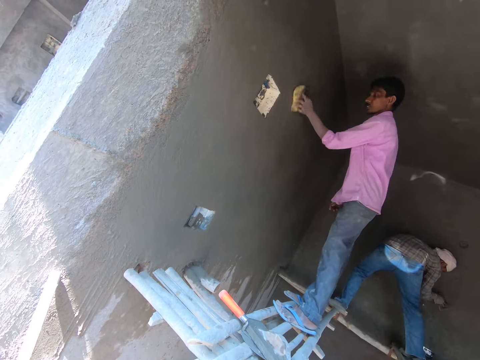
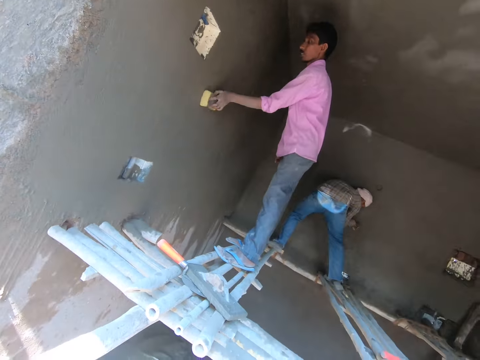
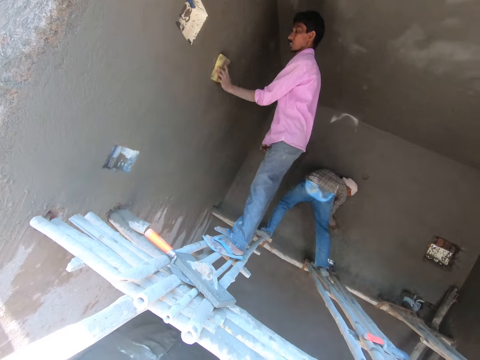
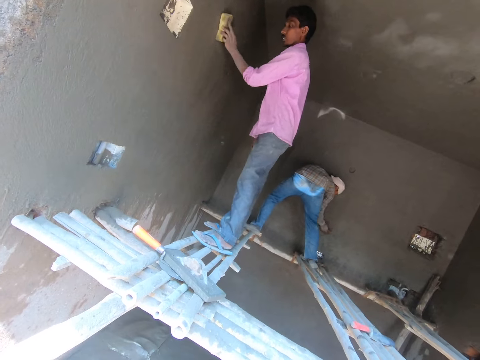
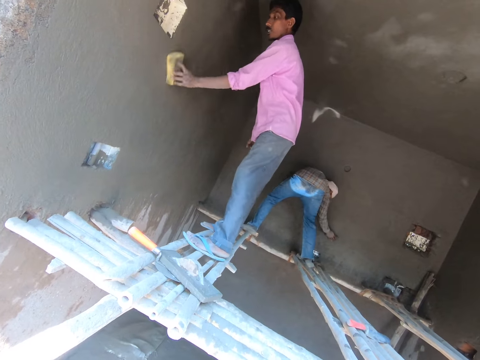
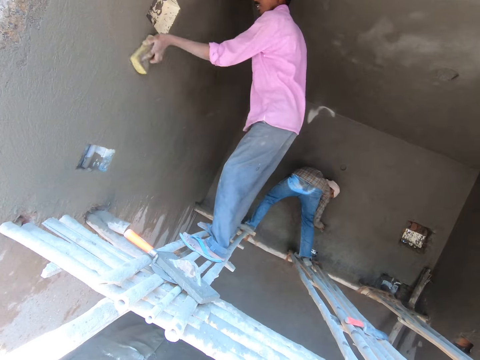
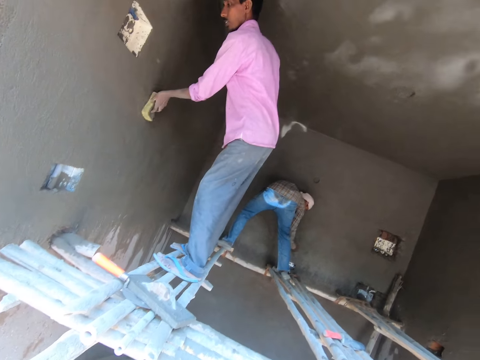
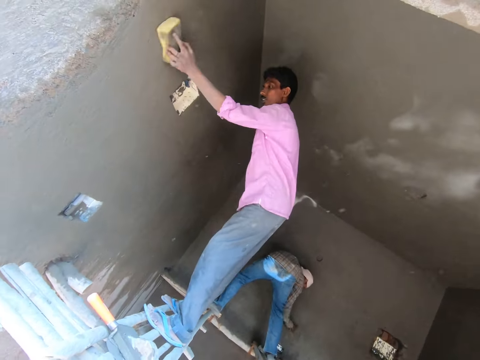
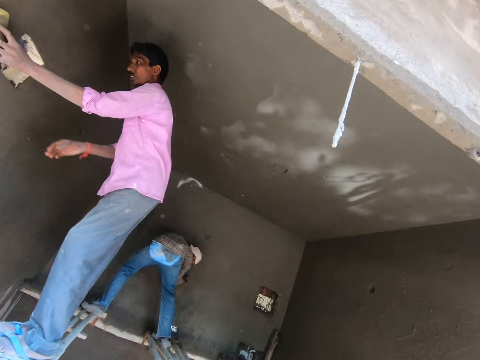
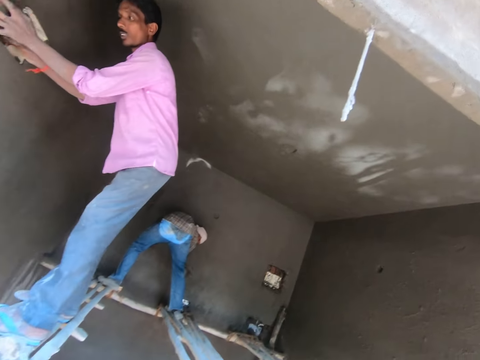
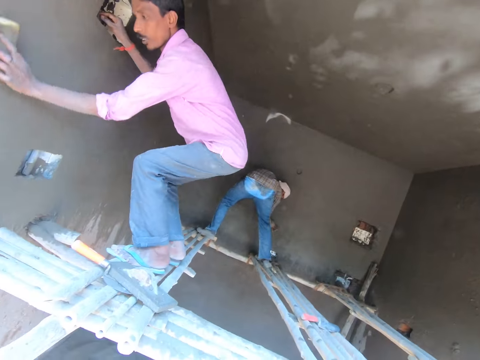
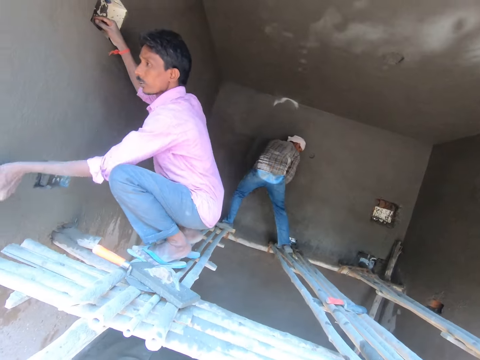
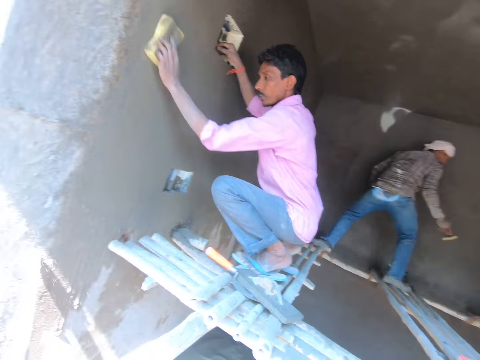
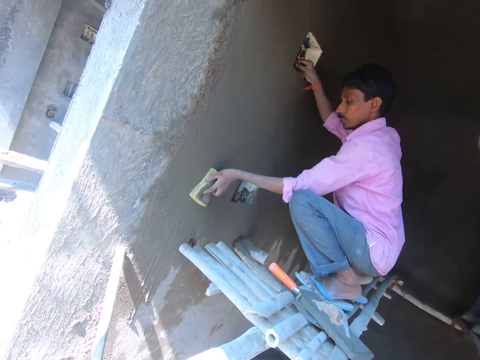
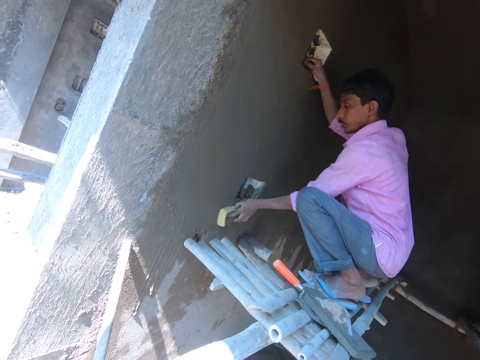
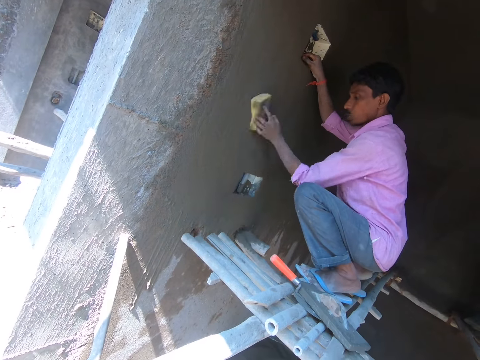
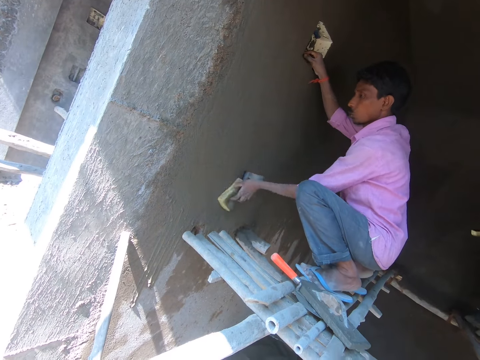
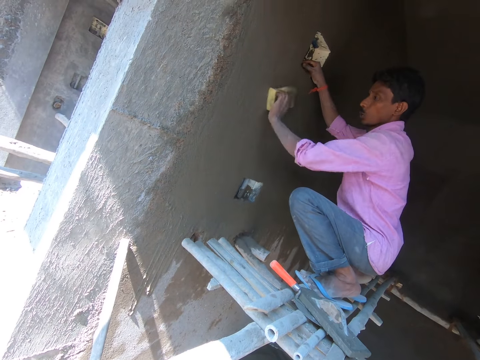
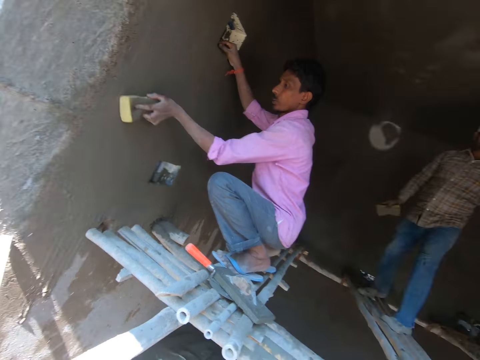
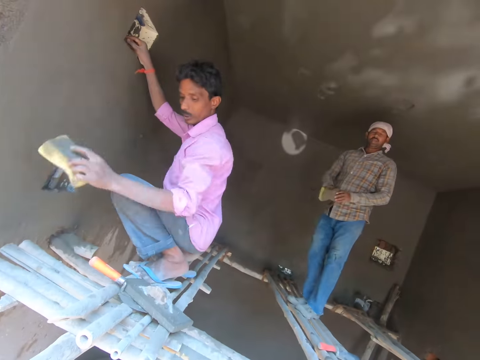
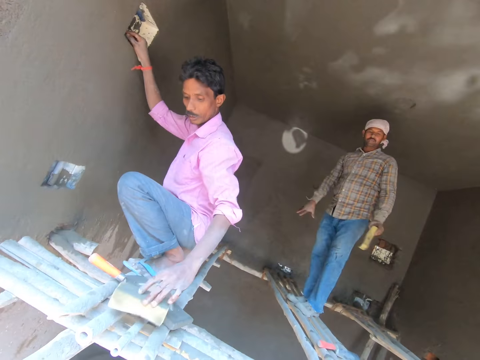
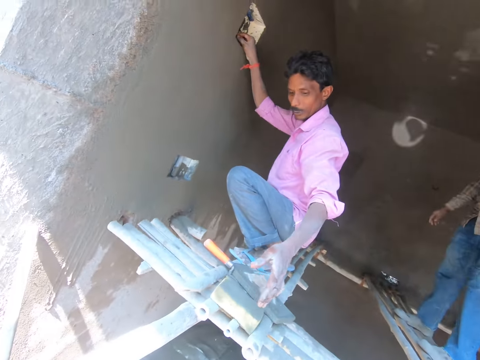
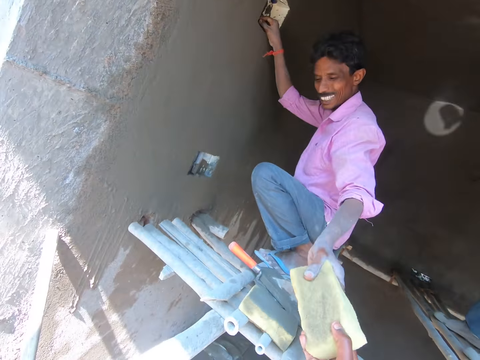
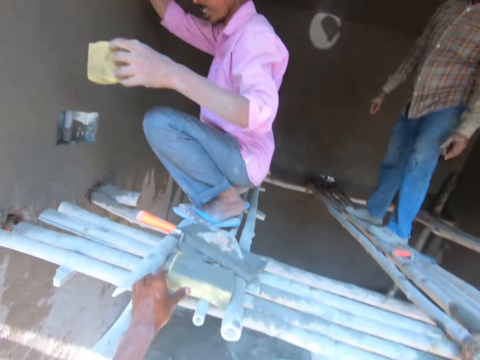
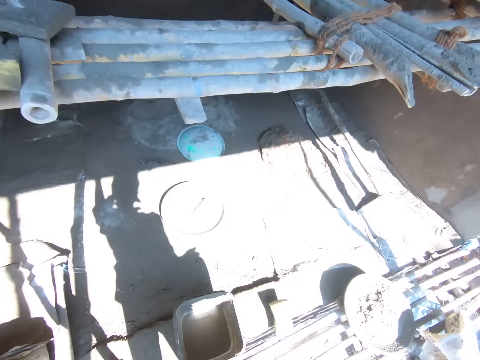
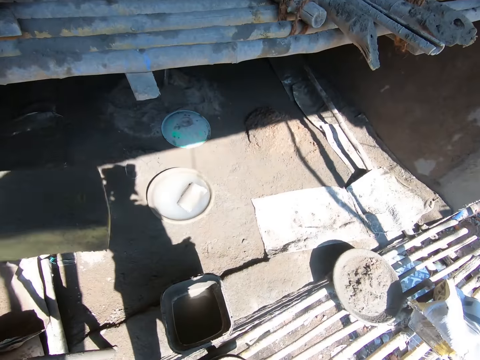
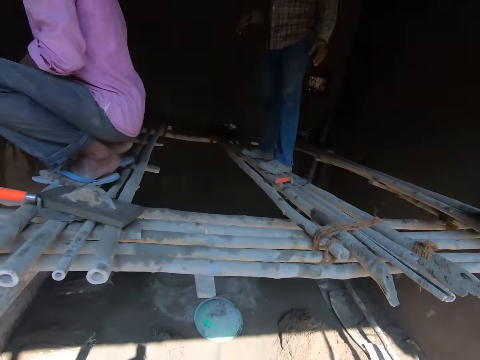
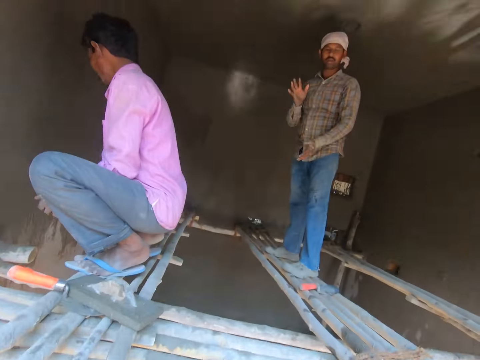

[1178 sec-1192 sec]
A man interacts with the camera wearer. The man passes the foam or sponge to his left hand from his right hand. Another man drops the foam on a bamboo with his left hand. The first man walks around. The camera wearer gives the other man the foam with his left hand. The other man takes the sponge. The camera wearer picks the foam on the bamboo with his left hand. The first man drops the sponge.

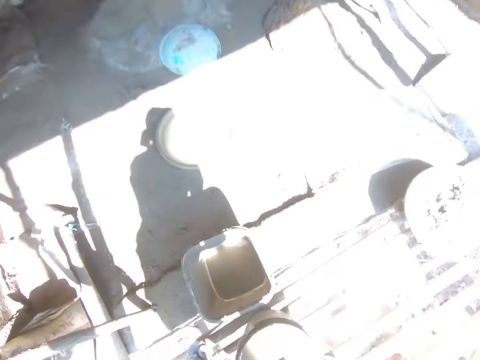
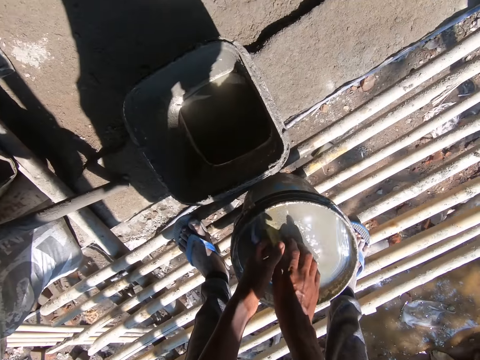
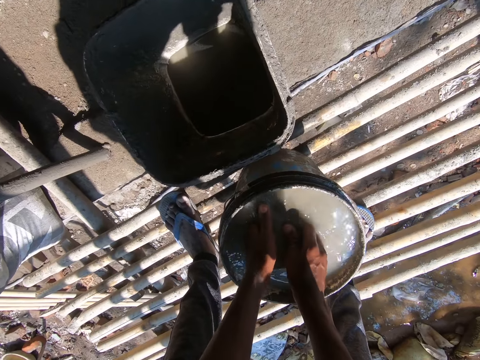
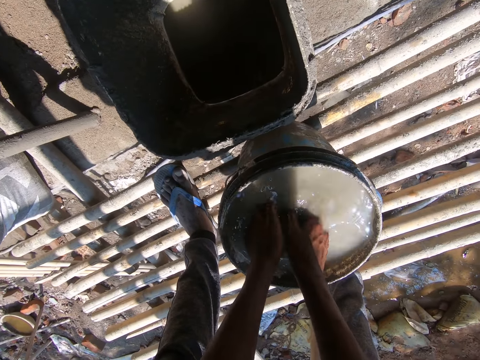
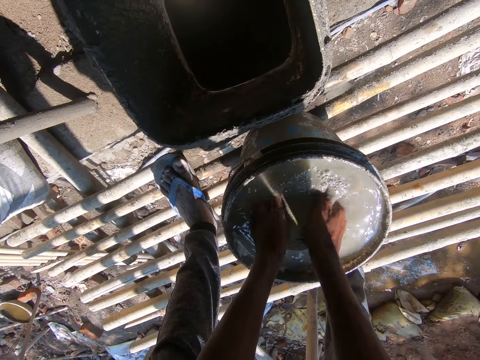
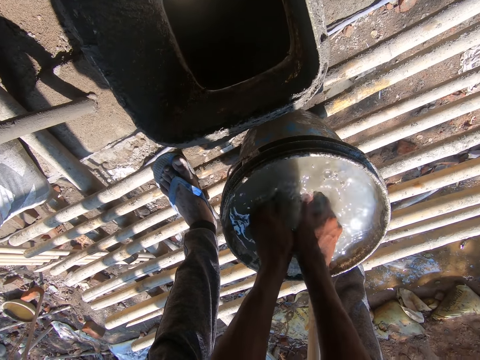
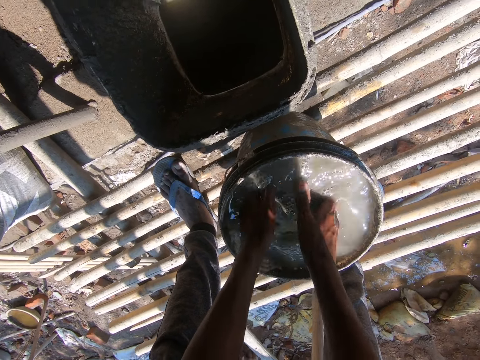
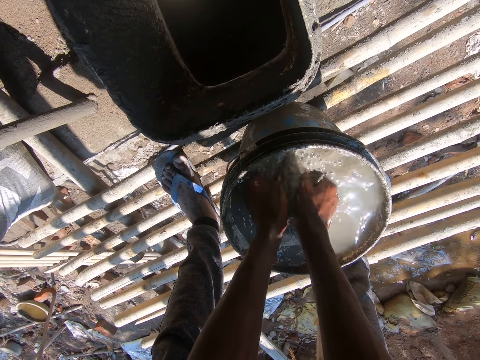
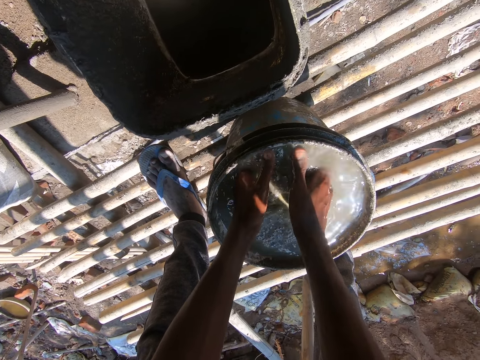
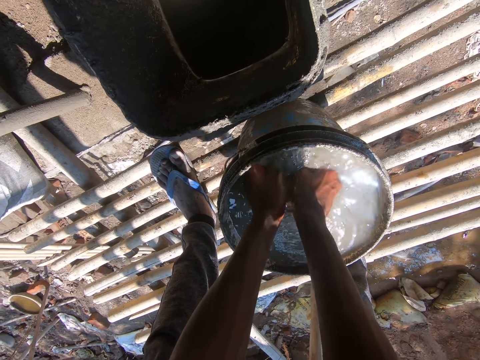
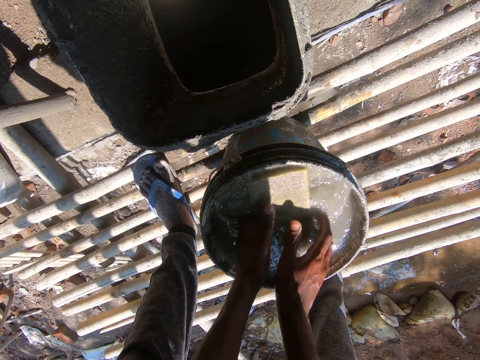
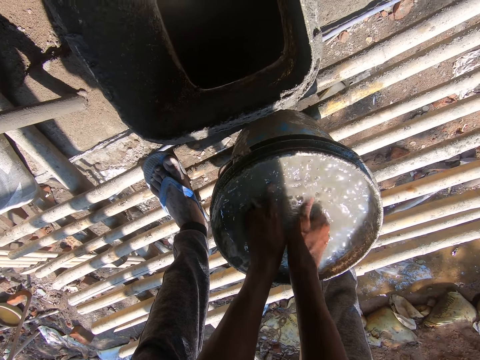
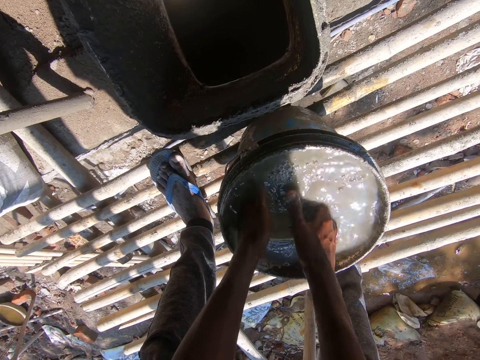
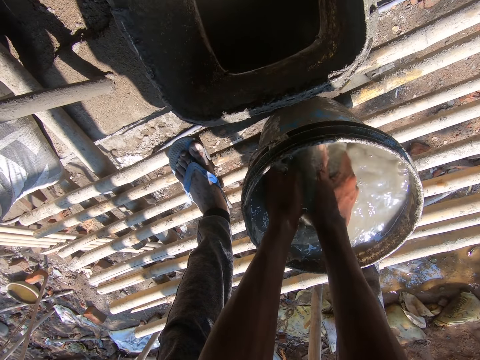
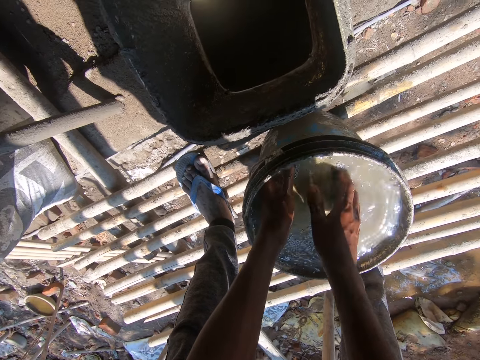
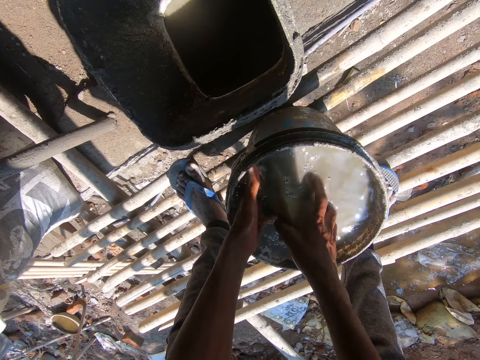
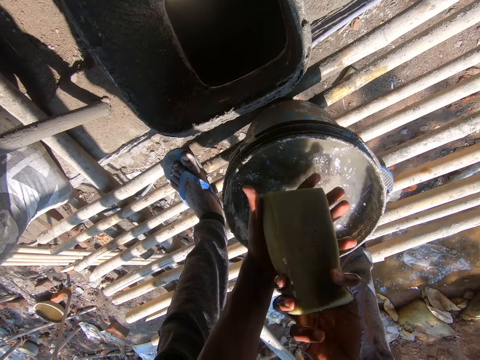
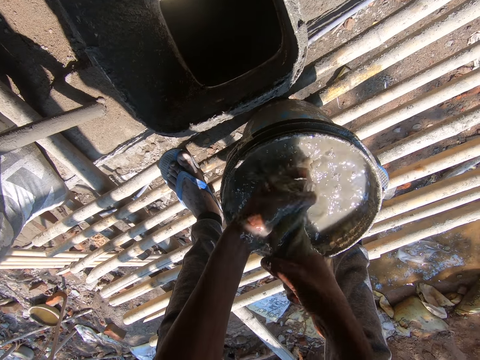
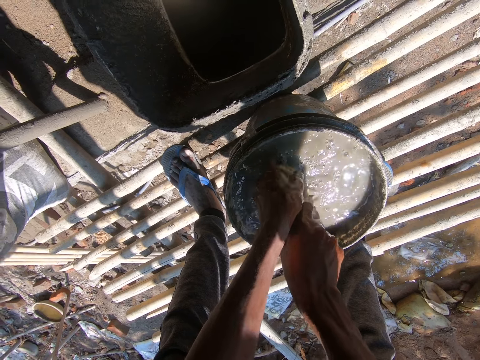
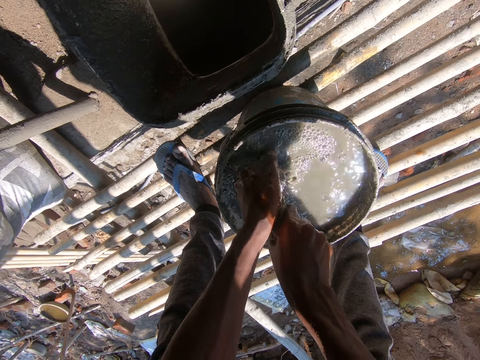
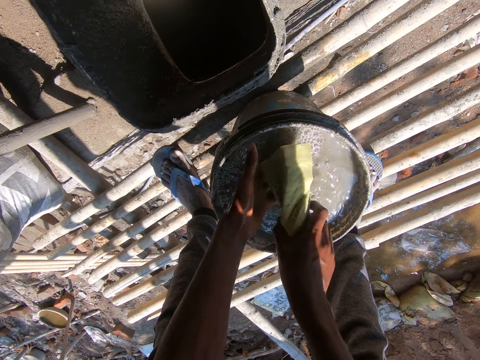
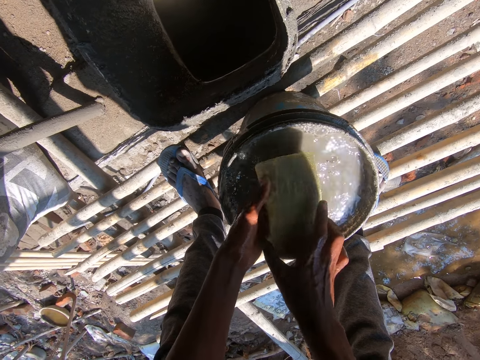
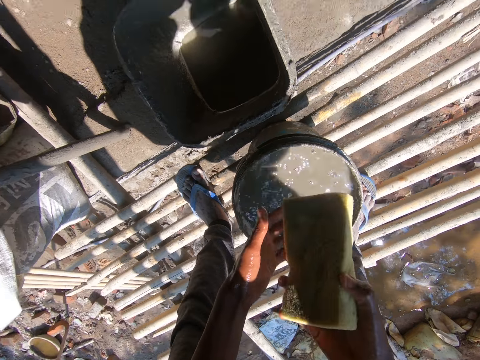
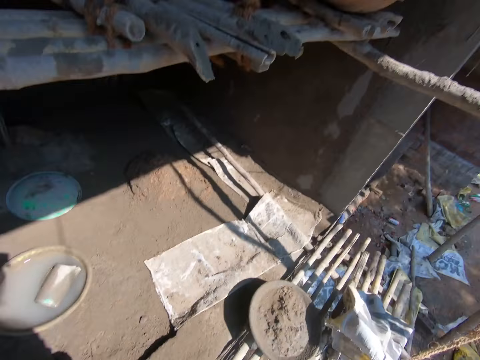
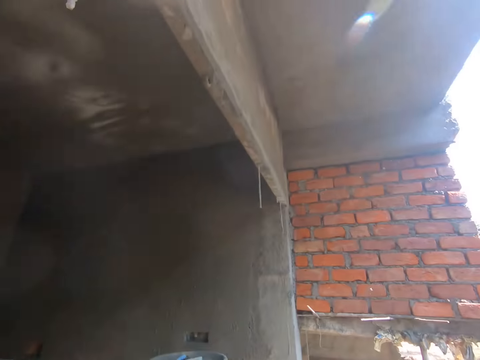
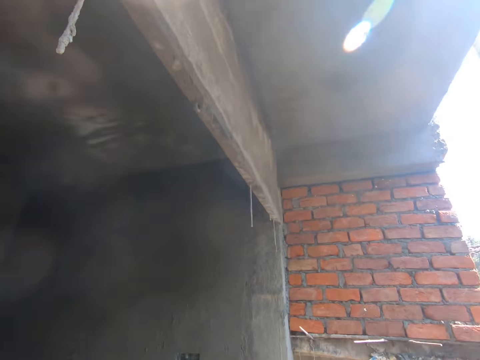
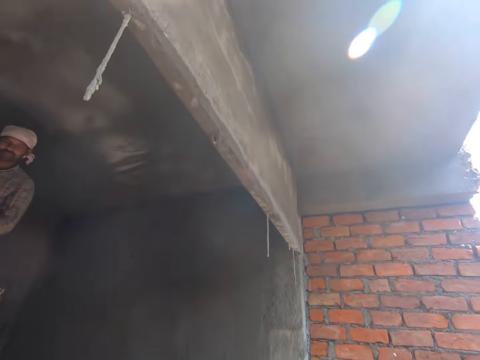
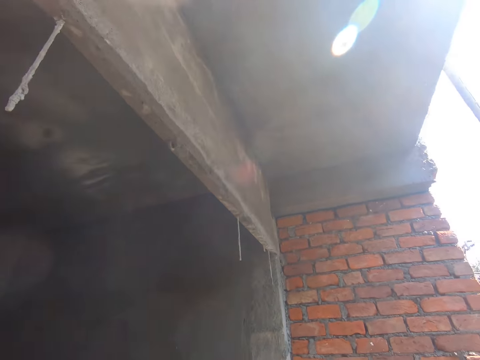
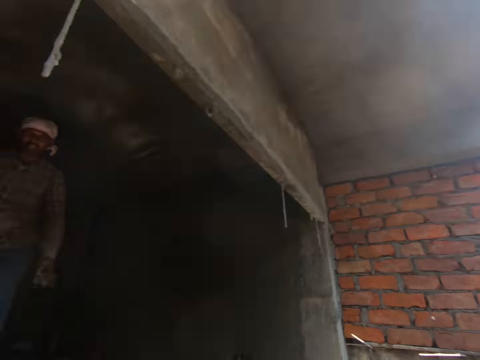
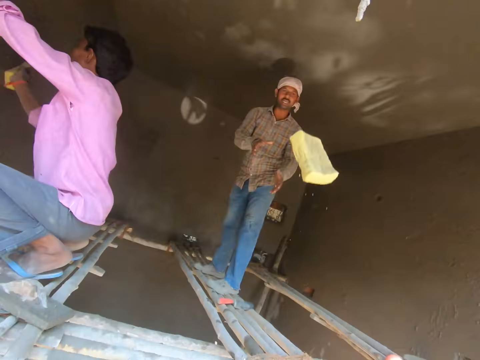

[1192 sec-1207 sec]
The camera wearer dips the foam into the bucket of water with his right hand. He washes the foam in the bucket of water with both hands. A man interacts with the camera wearer. The camera wearer squeezes the foam in the bucket of water with both hands. He looks around. He throws the foam to the man with his right hand.
